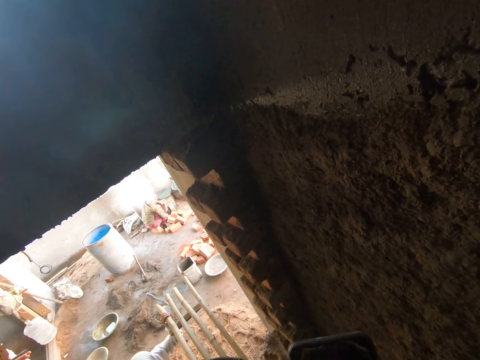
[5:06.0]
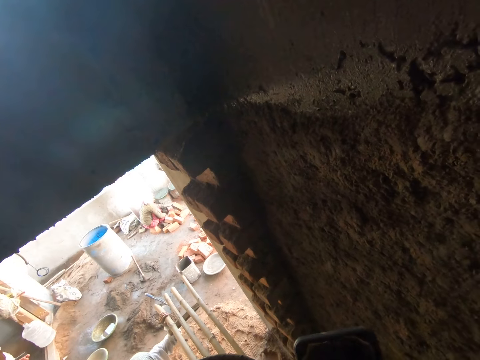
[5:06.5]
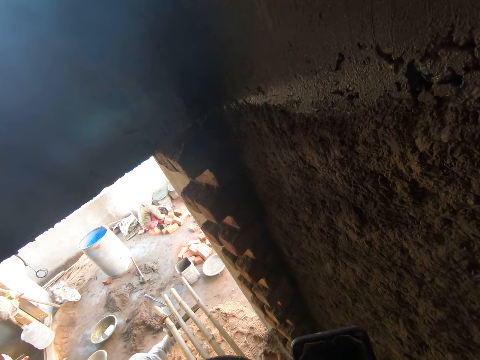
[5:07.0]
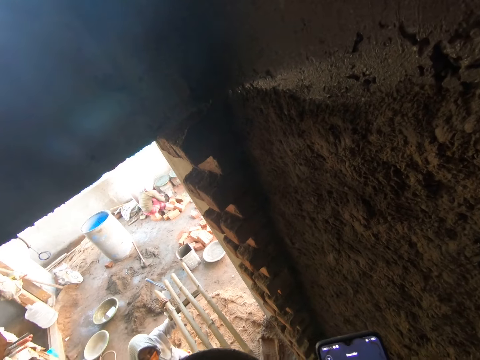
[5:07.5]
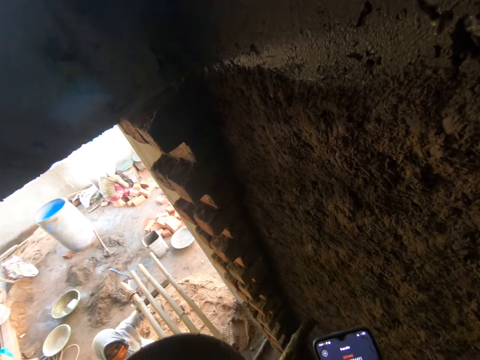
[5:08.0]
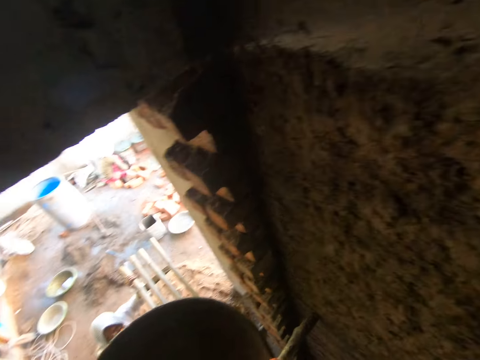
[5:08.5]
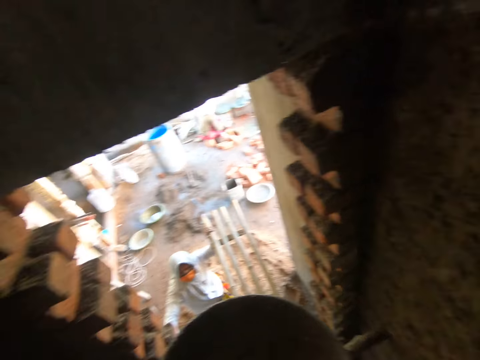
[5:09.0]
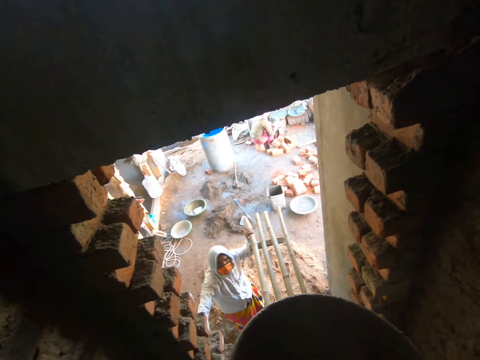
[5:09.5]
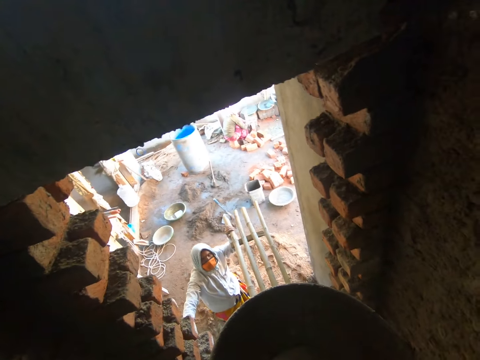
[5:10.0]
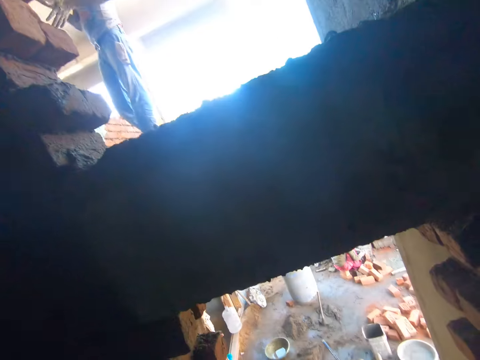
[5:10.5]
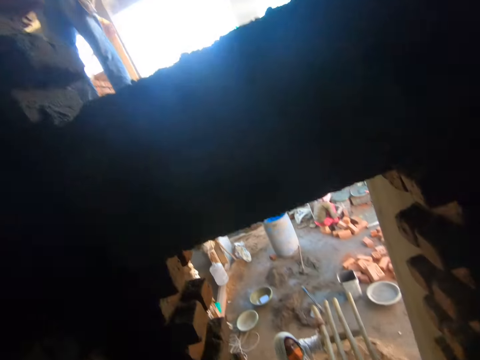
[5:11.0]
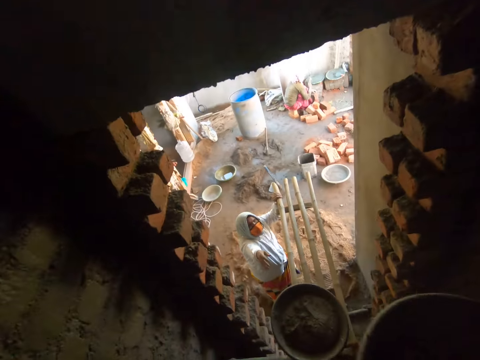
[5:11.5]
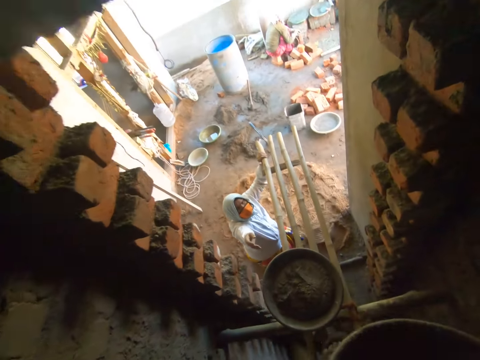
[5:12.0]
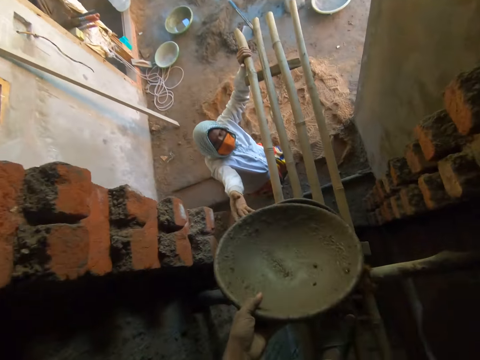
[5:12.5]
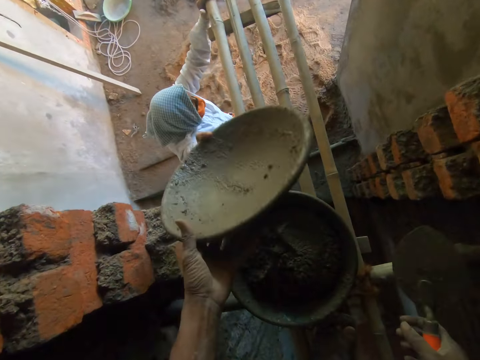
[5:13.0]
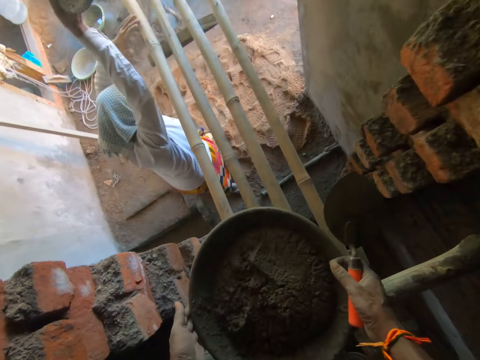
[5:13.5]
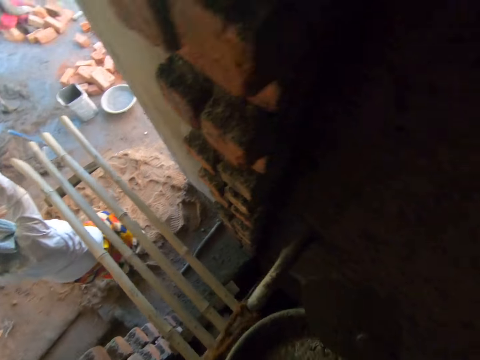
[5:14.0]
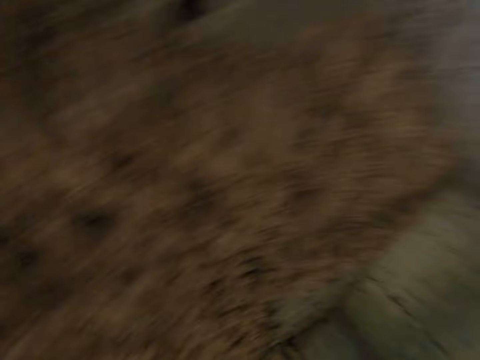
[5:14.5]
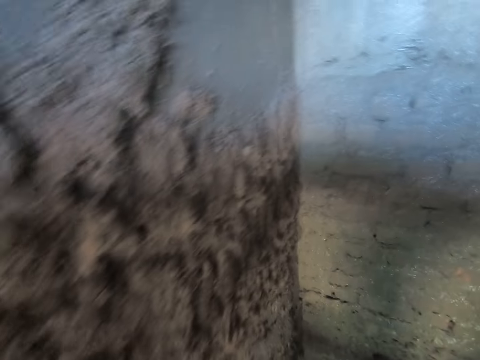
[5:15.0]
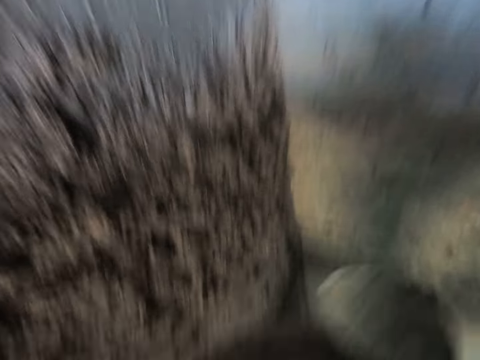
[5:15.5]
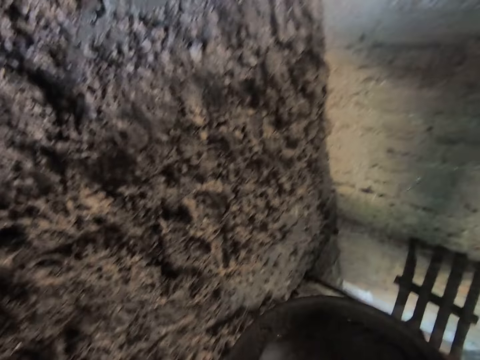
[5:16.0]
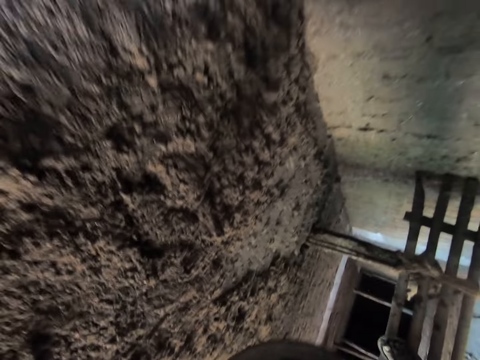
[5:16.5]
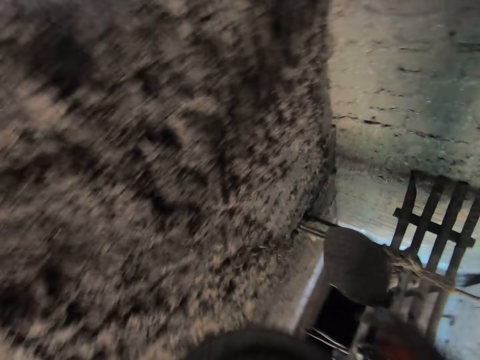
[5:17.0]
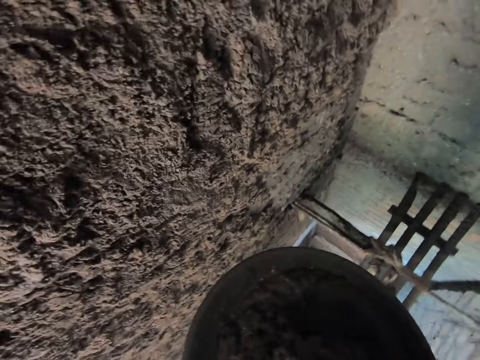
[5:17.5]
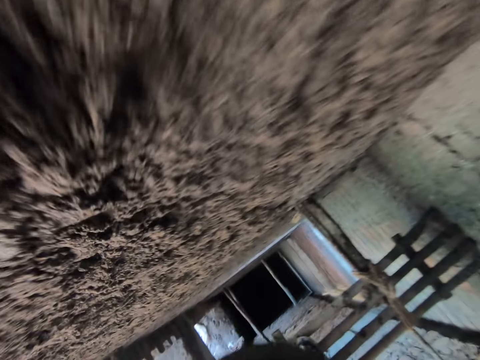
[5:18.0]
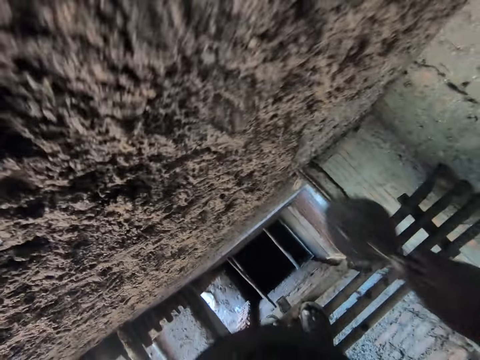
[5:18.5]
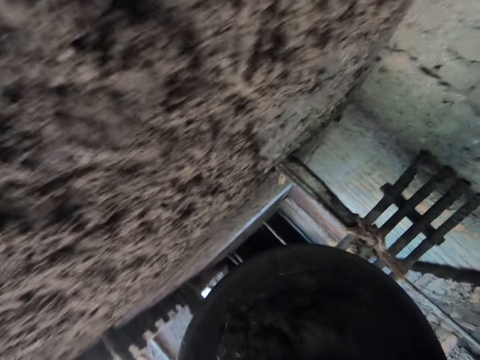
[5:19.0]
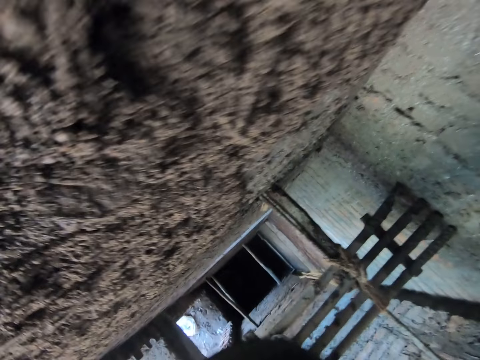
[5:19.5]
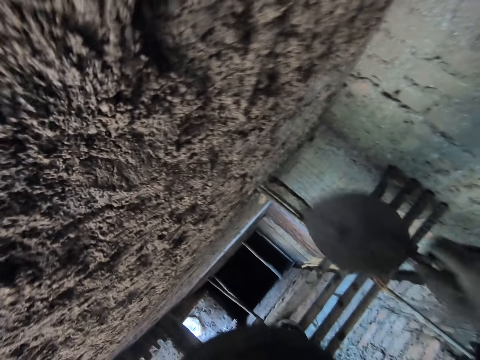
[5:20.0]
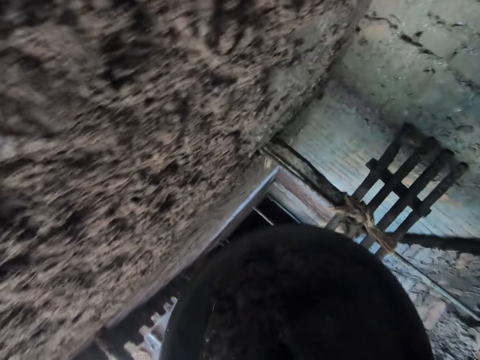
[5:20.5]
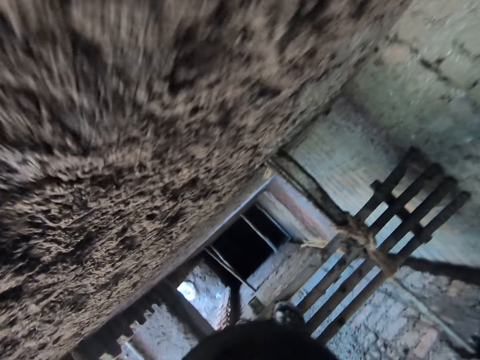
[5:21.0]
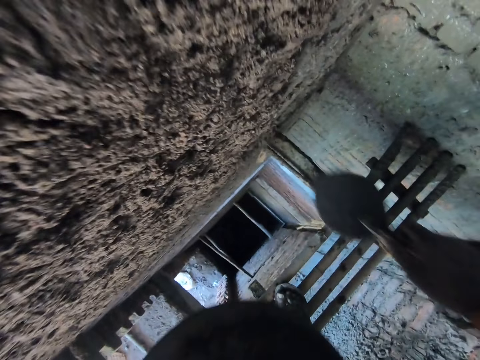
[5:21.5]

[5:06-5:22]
The camera wearer holds a phone with the right hand. He presses the phone with his right hand. He looks at a woman. He passes a head pan or tray to the woman with his left hand. The woman holds the tray with her right hand. The camera wearer lifts the tray from a stand. He carries the head pan with mortar on the ladder with his hands. He turns to the right. He pours the mortar from the head pan on the wall with the trowel in his right hand. He scoops plaster from the tray with the trowel. He plasters the wall. He scoops plaster from the tray with the trowel. He plasters the wall. He scoops plaster from the tray with the trowel. He plasters the wall. He scoops plaster from the tray with the trowel.

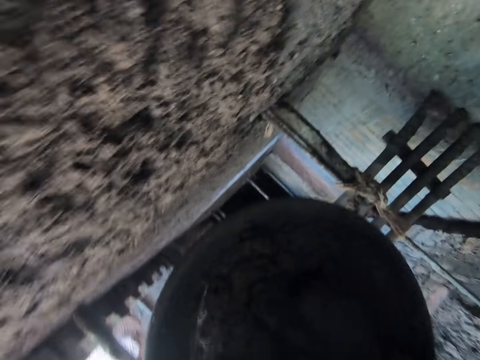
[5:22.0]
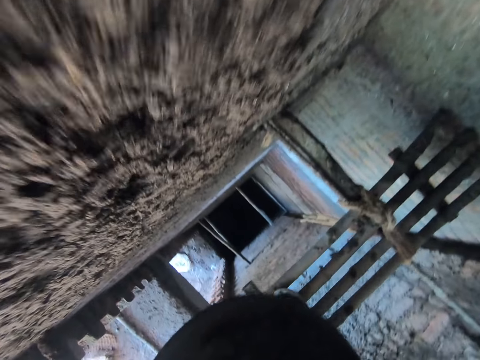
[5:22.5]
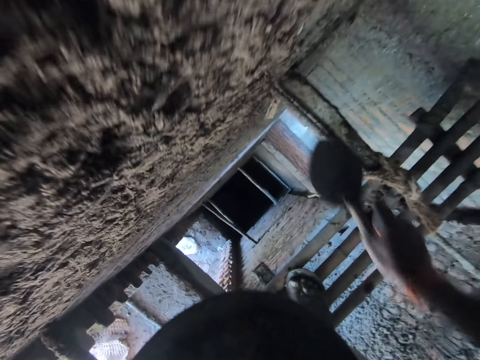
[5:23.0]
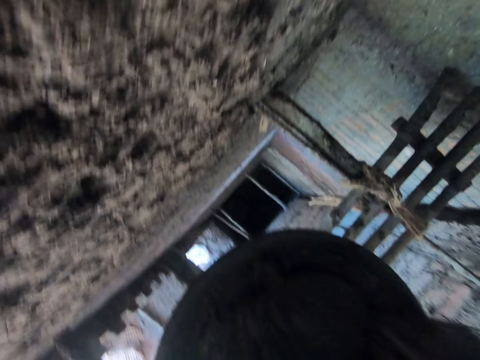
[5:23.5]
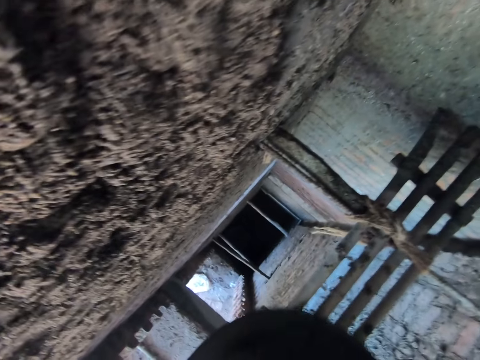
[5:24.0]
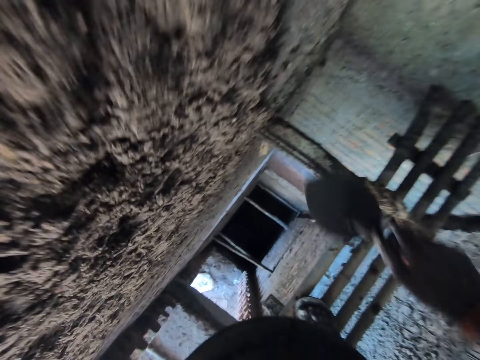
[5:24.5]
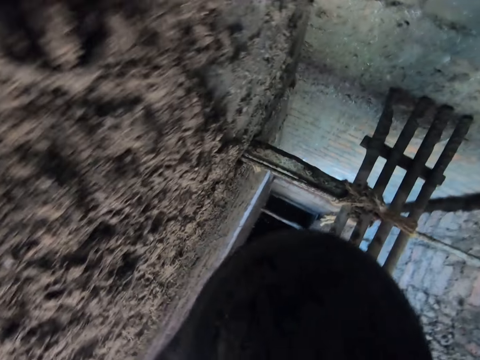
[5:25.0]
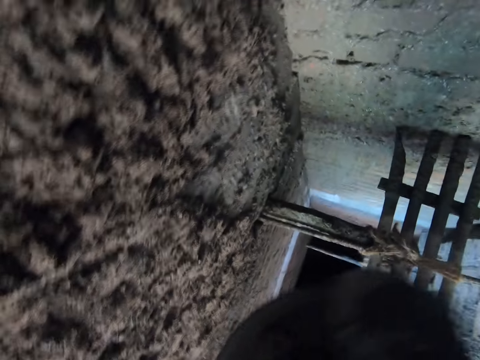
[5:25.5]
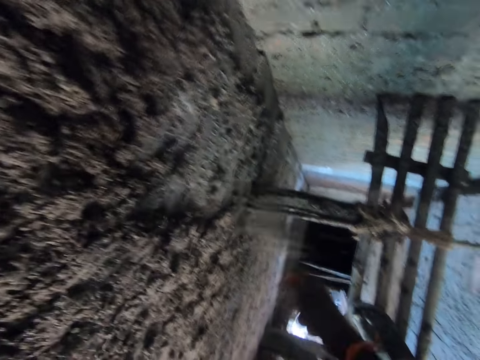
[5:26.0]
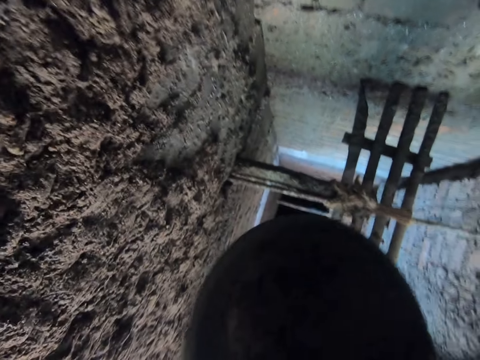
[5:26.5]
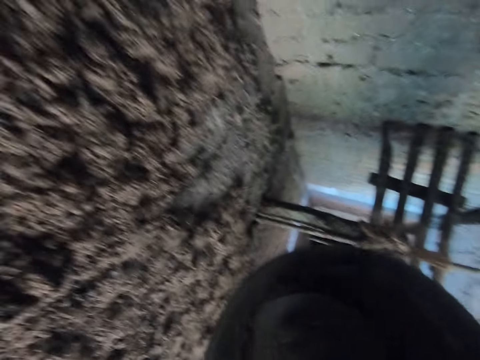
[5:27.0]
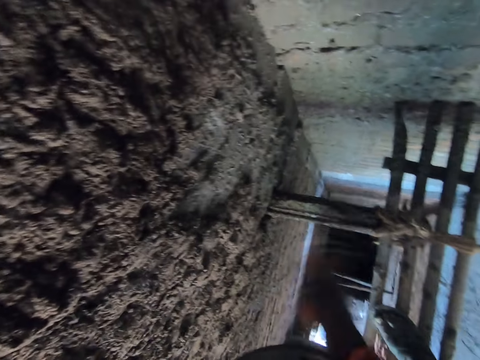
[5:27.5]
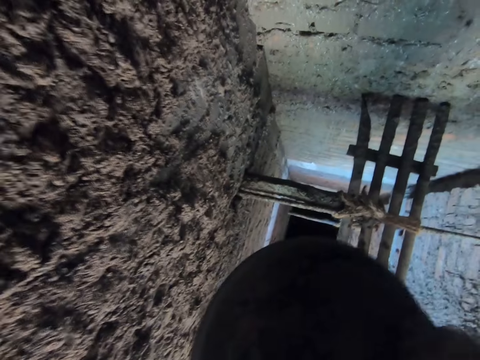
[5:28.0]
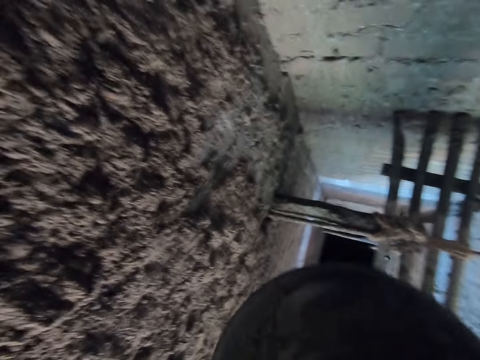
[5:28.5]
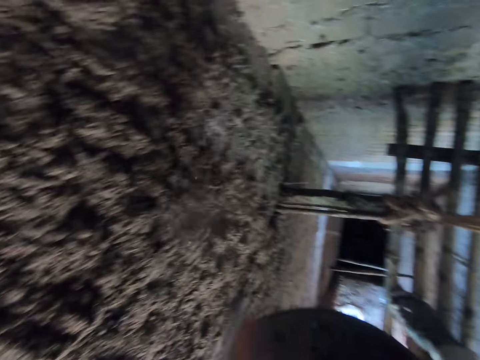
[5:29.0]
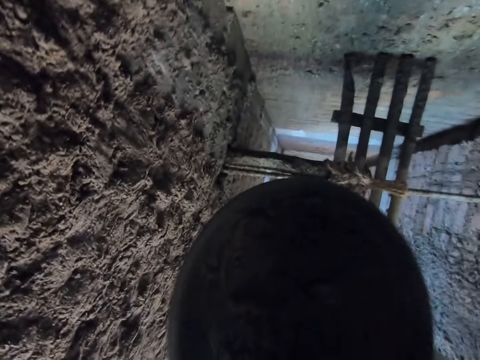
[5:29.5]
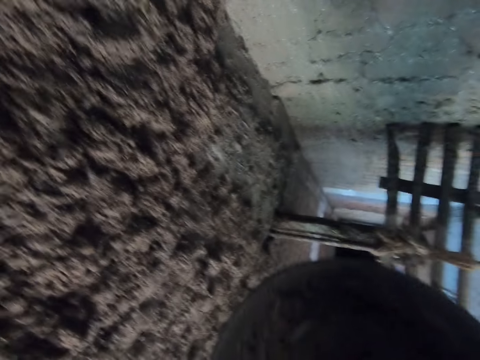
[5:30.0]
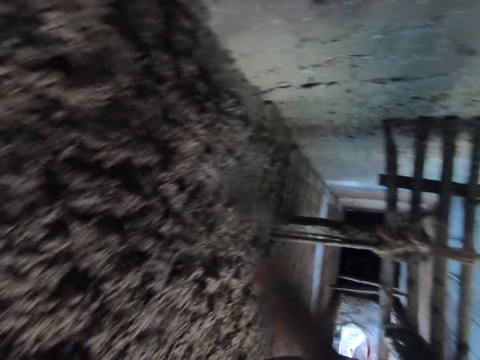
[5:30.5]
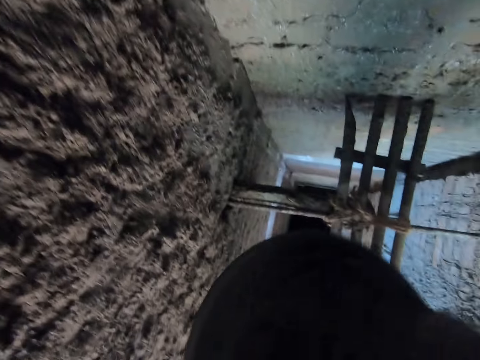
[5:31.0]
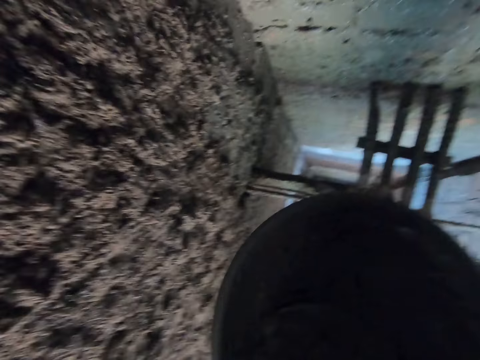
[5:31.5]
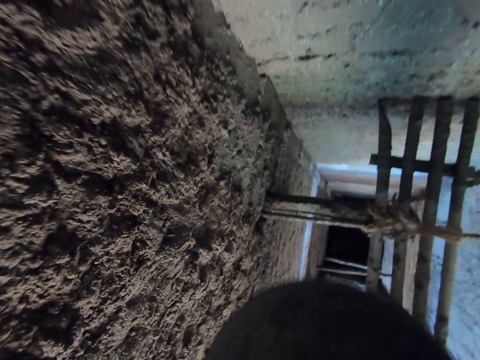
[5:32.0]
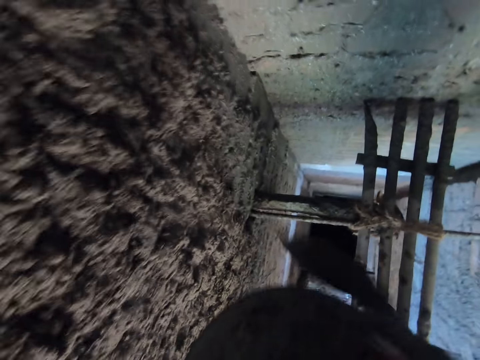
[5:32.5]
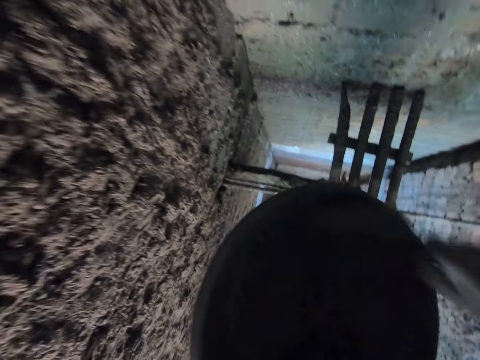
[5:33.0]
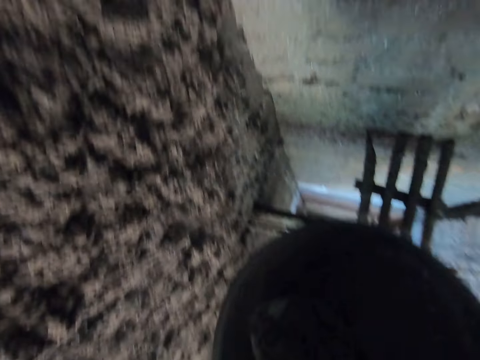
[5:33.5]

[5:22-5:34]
The camera wearer plasters the wall. They scoop plaster from the tray with a trowel. They plaster the wall. They scoop plaster from the tray with the trowel. They plaster the wall. They scoop plaster from the tray with the trowel. They plaster the wall. They scoop plaster from the tray with the trowel. They plaster the wall with cement. They scoop plaster from the tray with the trowel. They plaster the wall. They scoop plaster from the tray with the trowel. They plaster the wall. They scoop plaster from the tray with the trowel. They plaster the wall.
